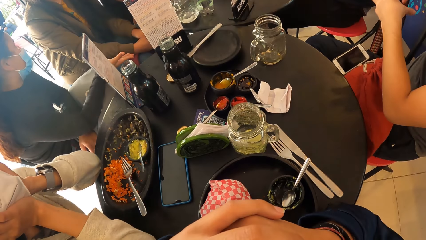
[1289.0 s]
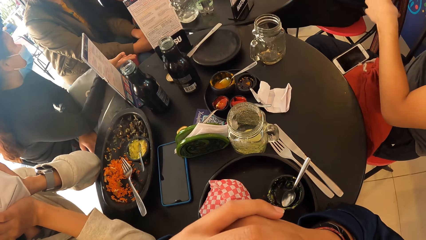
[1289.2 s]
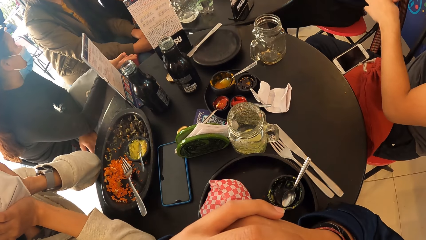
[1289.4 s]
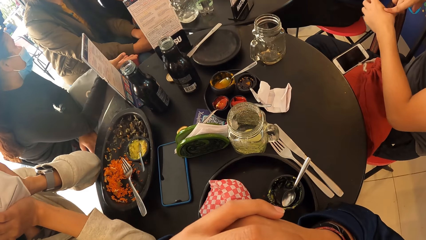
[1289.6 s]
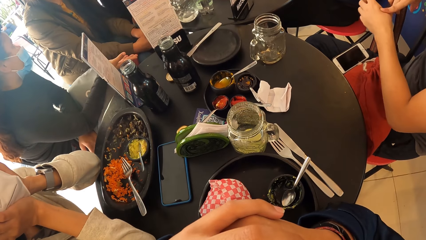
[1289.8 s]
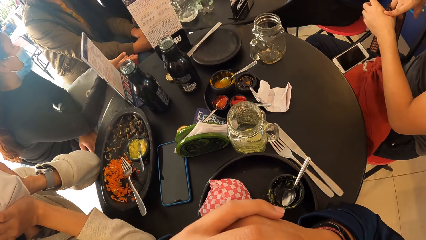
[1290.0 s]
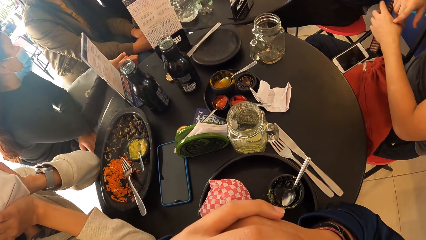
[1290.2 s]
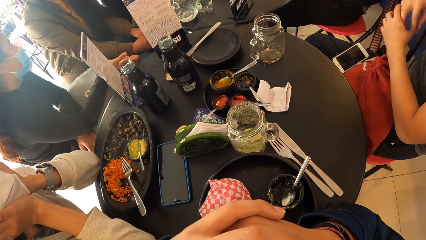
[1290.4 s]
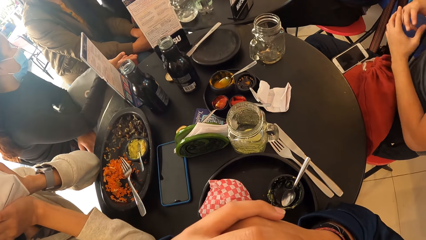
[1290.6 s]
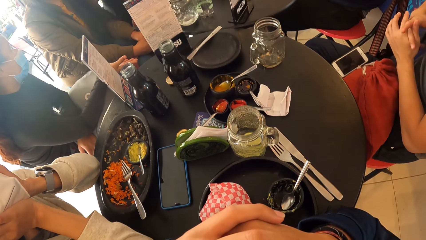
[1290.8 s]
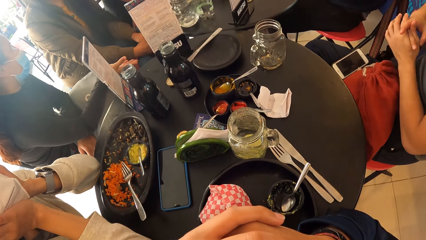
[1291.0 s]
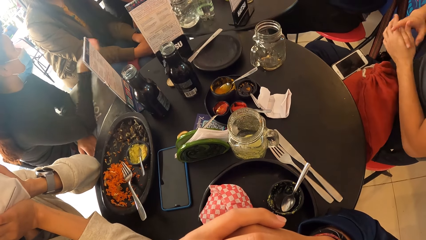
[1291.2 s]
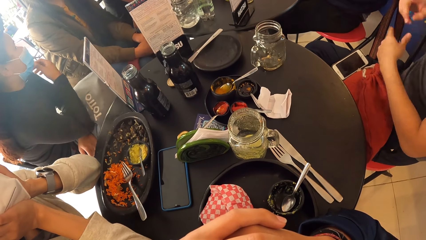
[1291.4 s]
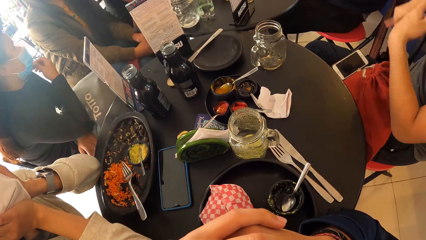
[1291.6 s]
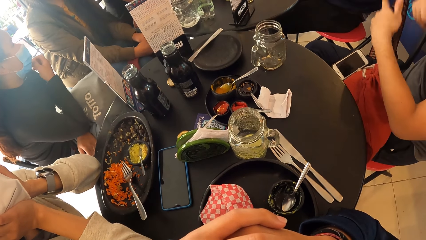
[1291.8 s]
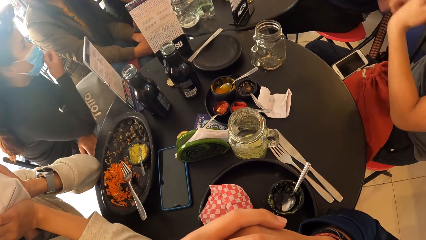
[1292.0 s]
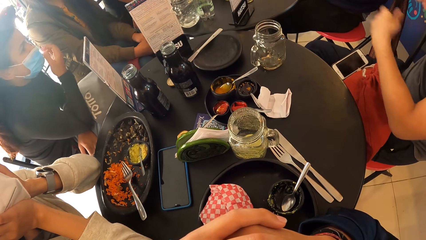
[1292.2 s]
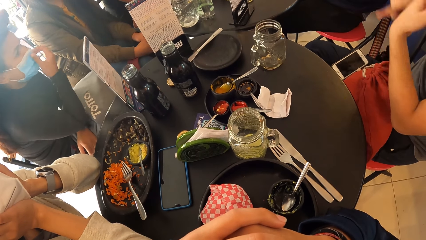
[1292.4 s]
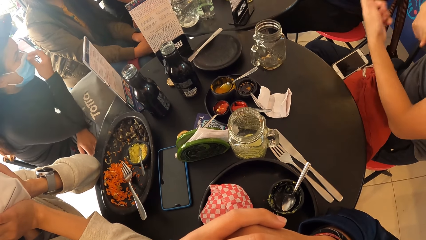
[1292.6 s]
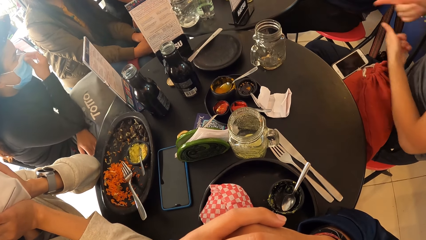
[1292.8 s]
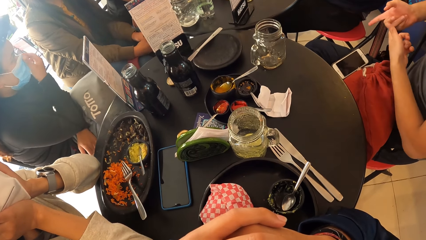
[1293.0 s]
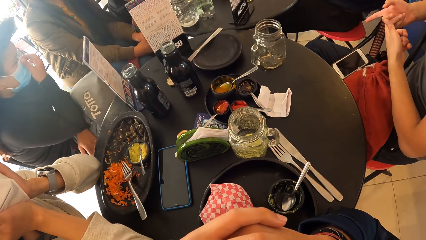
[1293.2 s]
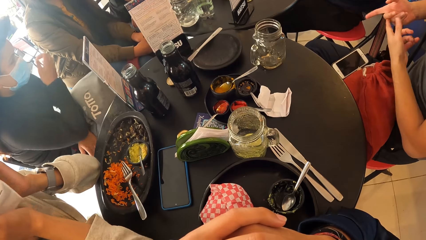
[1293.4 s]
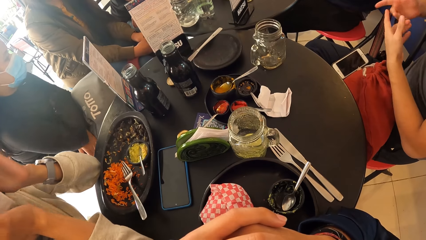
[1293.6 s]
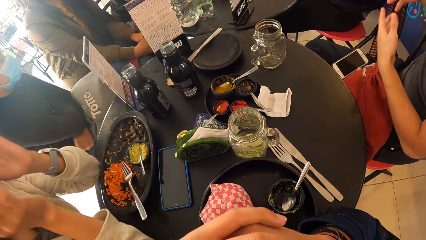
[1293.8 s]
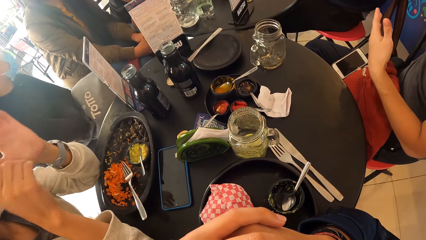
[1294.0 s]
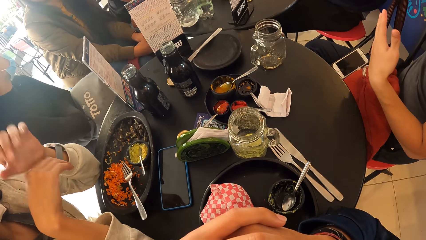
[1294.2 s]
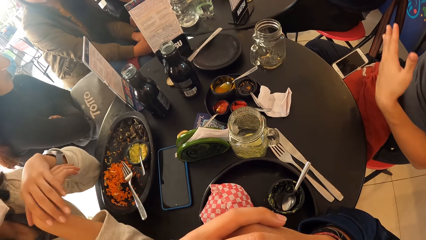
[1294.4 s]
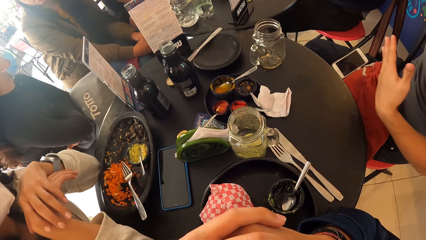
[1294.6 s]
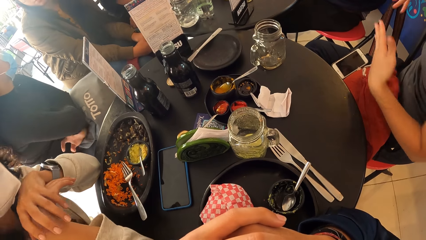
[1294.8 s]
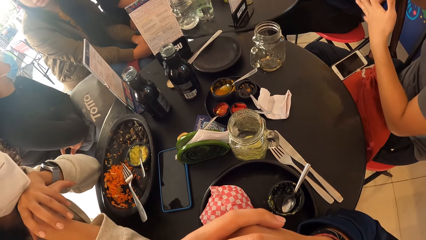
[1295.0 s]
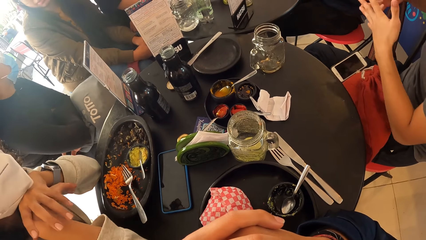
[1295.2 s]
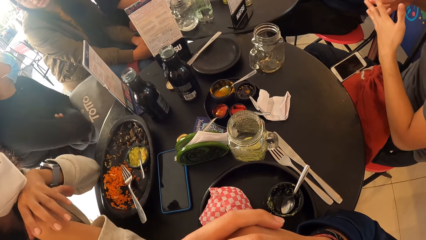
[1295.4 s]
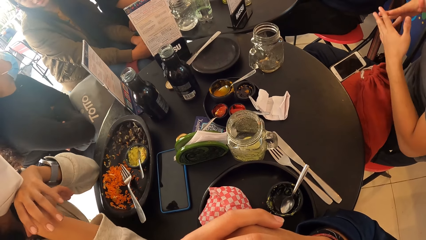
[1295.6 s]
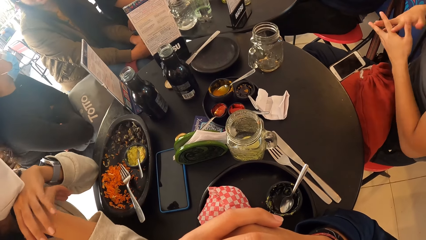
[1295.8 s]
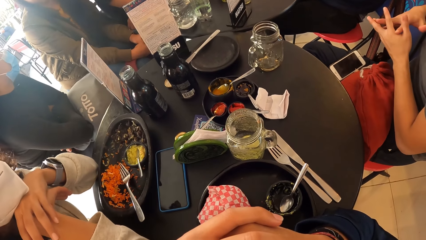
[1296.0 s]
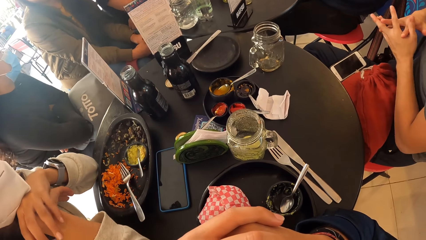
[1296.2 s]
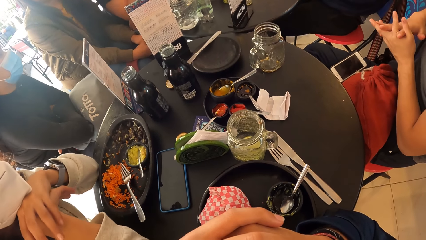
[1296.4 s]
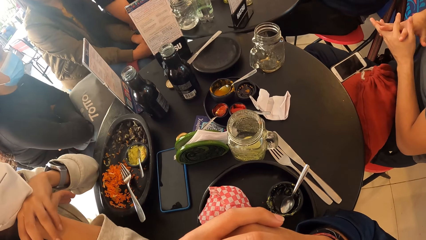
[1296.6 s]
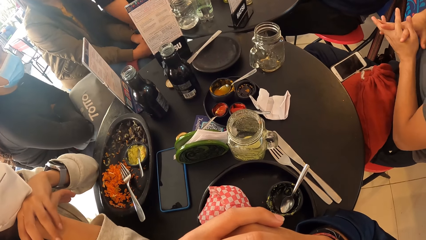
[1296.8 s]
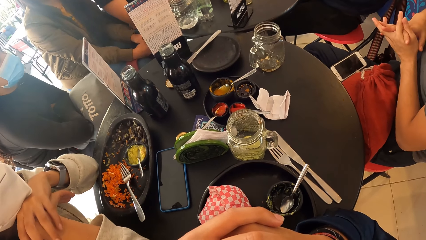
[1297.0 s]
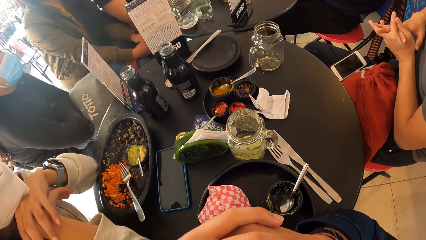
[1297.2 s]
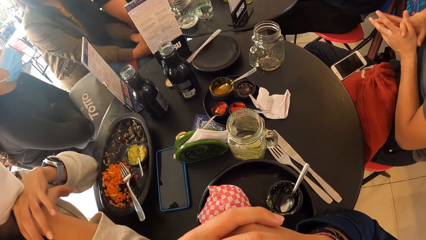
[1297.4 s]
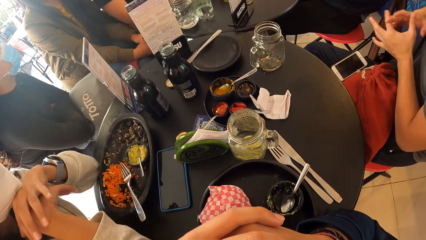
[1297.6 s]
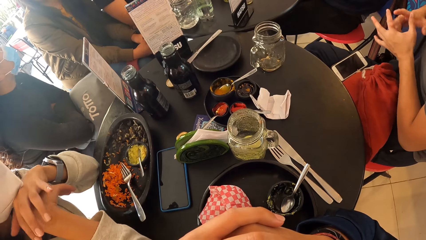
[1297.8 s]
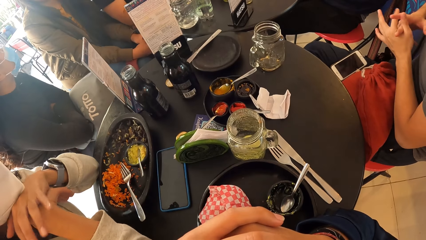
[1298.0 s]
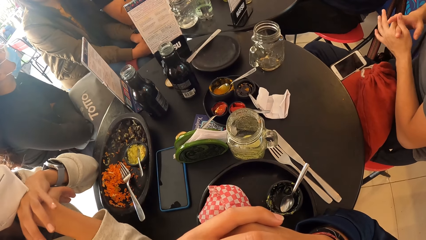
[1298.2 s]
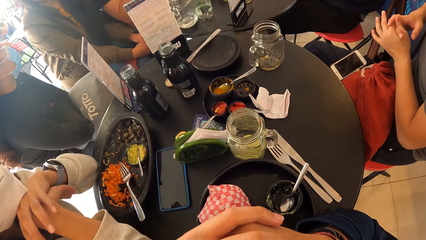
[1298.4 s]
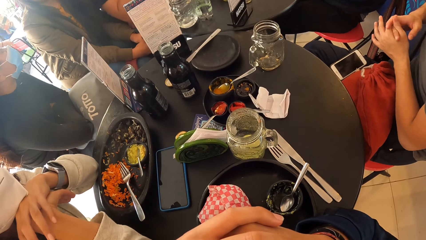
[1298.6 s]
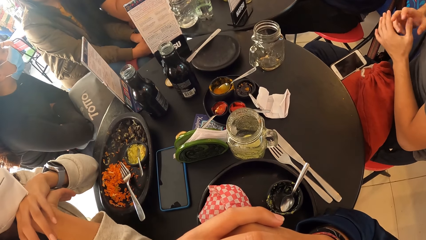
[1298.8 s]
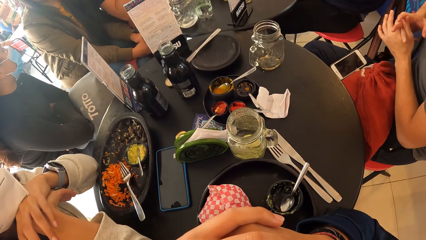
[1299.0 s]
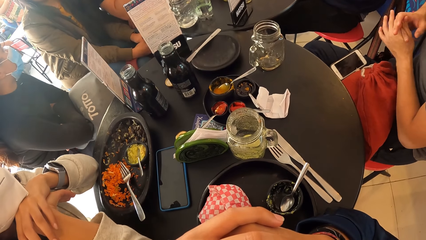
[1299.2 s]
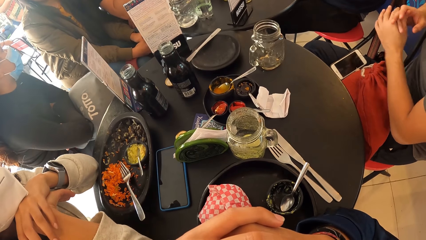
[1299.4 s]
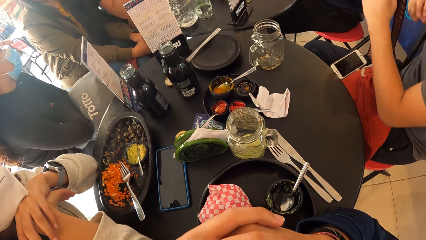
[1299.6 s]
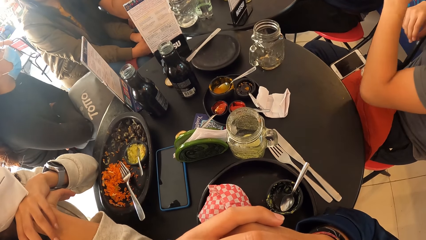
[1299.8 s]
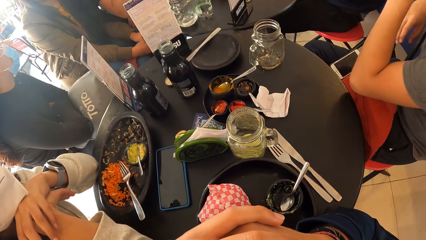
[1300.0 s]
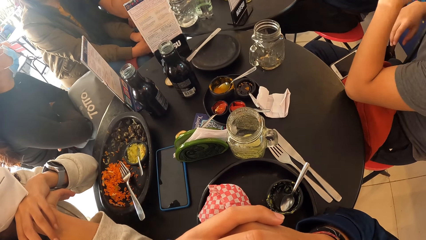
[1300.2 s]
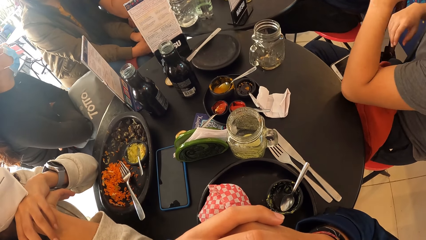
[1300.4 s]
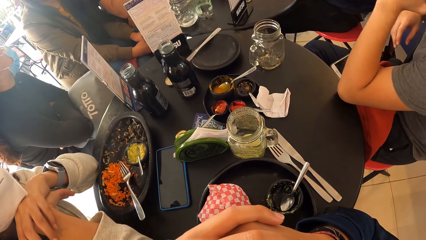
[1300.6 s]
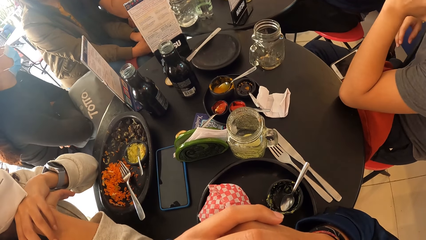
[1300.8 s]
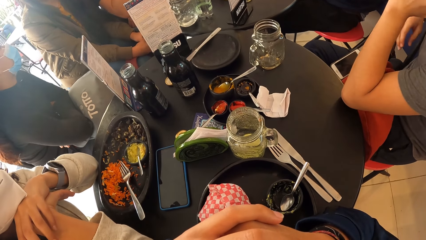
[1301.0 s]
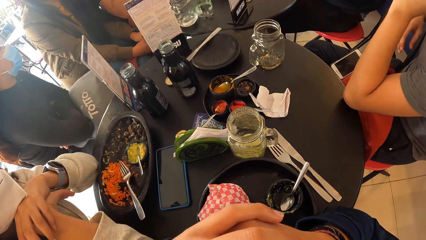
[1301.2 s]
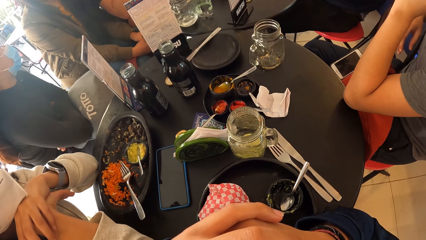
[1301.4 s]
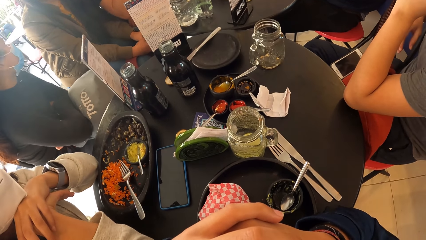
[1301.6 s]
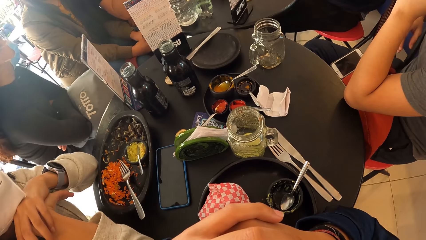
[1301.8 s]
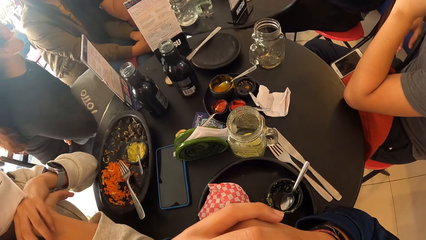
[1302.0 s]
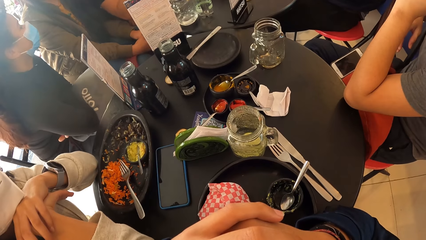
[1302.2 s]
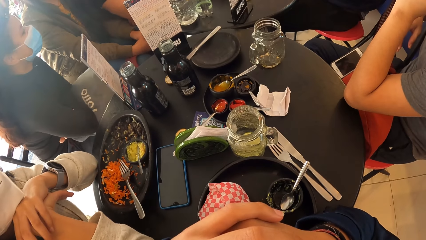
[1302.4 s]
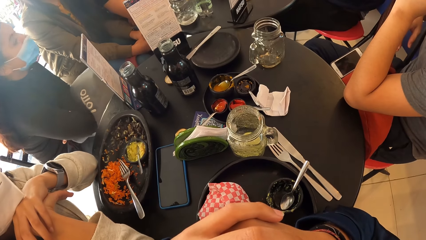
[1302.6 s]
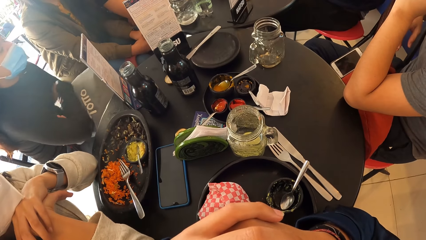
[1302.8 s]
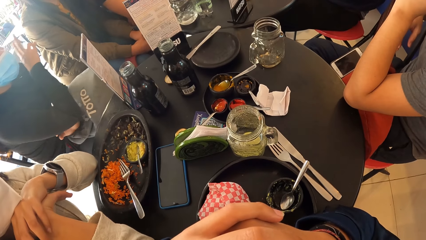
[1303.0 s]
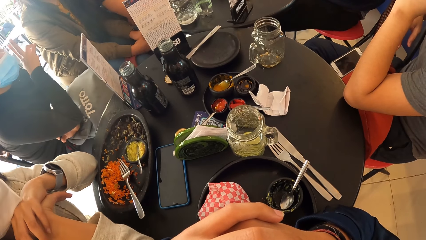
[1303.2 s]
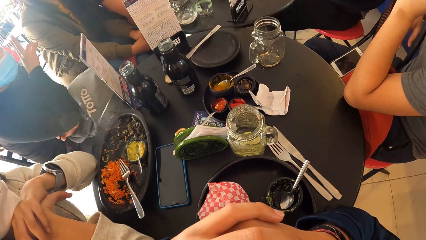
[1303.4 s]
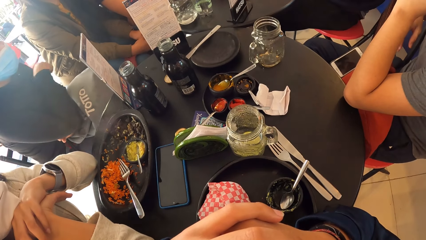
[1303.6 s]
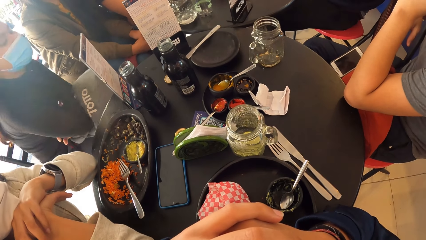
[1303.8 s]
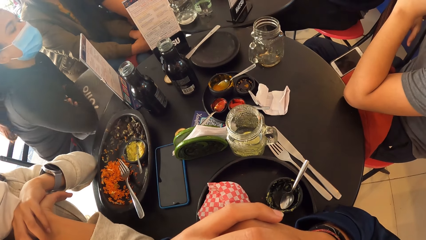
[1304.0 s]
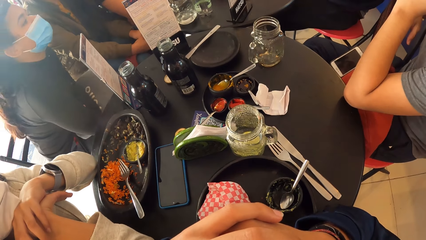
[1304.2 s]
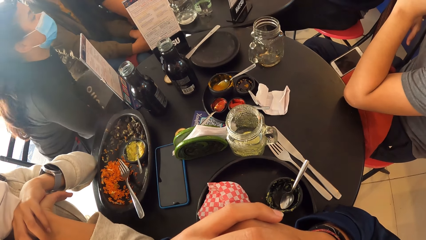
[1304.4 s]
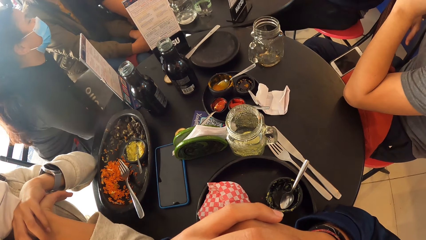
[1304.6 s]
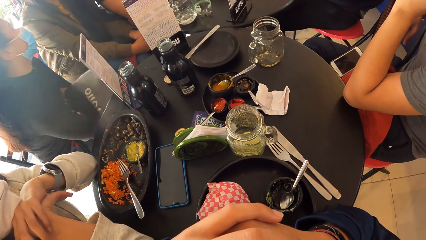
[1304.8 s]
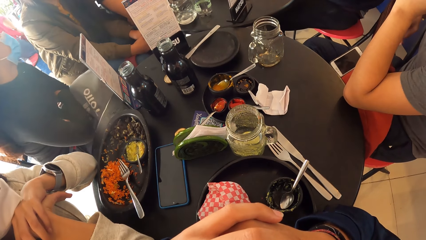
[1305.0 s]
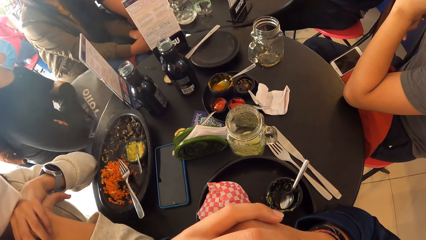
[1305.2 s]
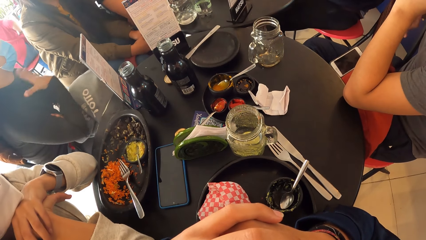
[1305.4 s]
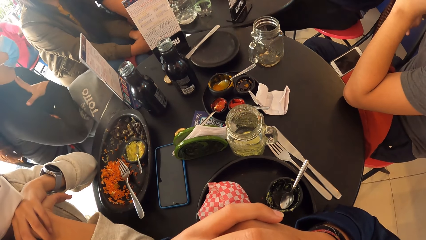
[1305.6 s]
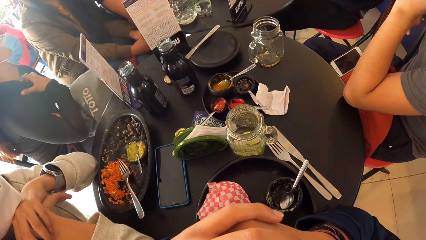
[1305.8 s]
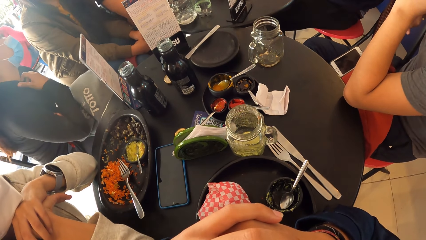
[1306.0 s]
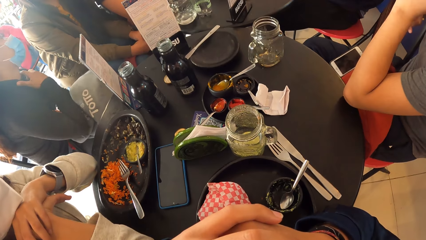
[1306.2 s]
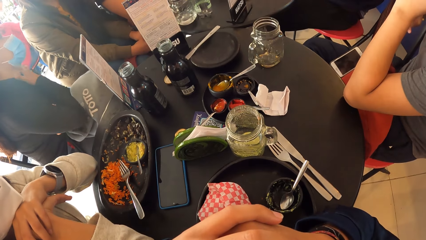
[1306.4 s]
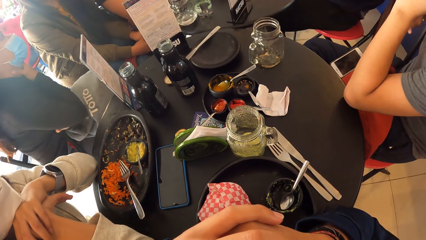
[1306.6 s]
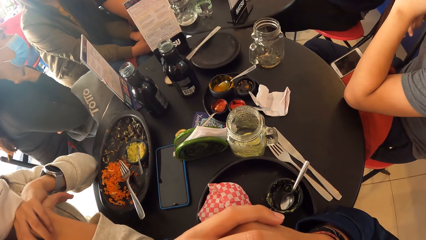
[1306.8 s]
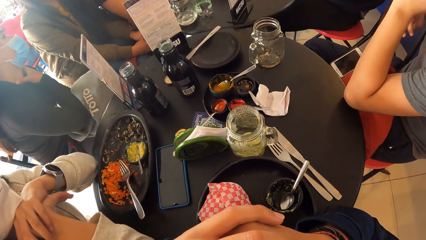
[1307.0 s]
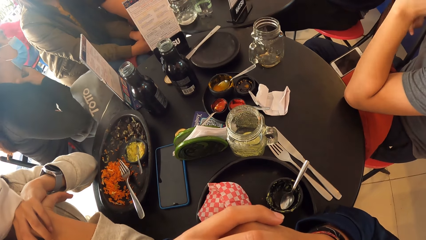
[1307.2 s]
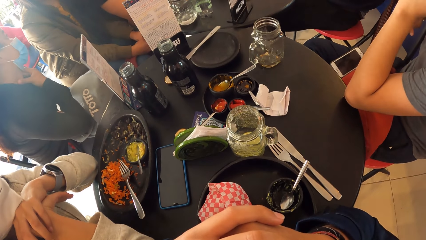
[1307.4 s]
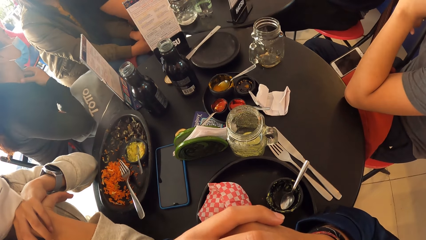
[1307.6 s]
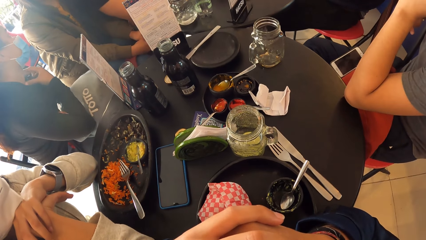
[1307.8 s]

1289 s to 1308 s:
The woman touches the mask on her face with her right hand. She touches her neck with her right hand.
